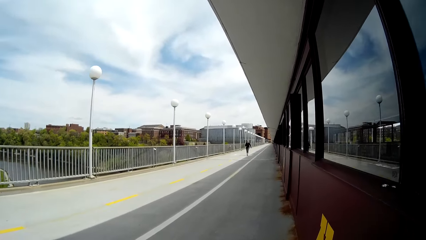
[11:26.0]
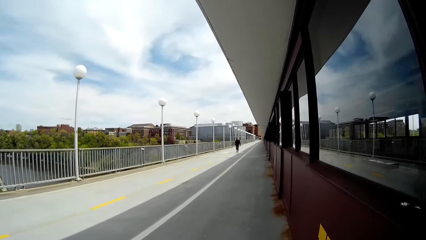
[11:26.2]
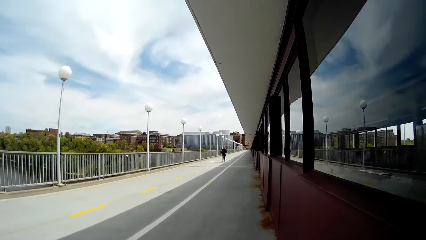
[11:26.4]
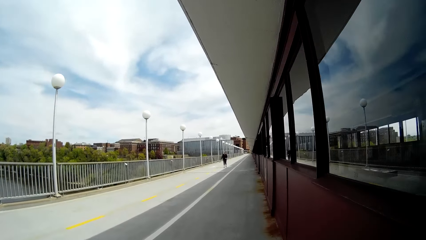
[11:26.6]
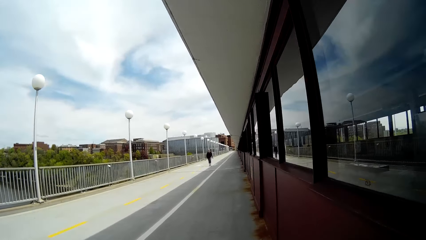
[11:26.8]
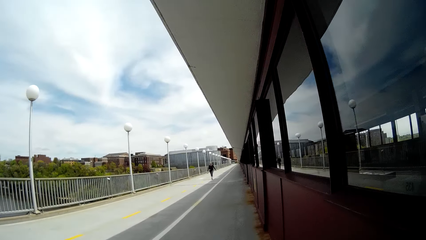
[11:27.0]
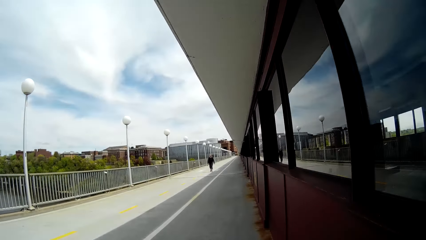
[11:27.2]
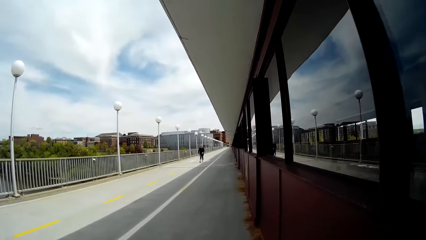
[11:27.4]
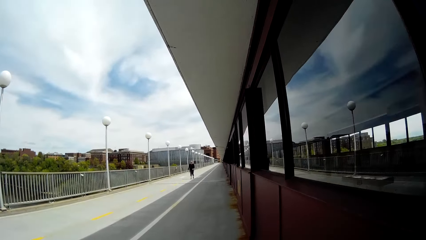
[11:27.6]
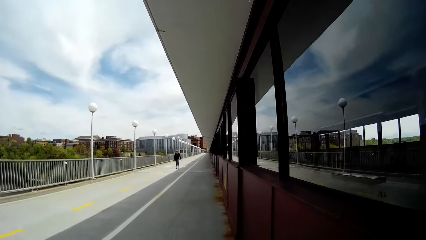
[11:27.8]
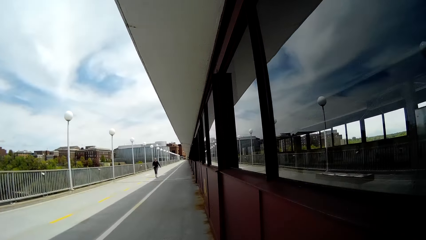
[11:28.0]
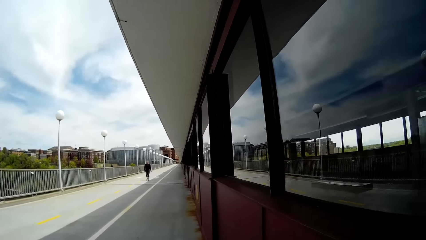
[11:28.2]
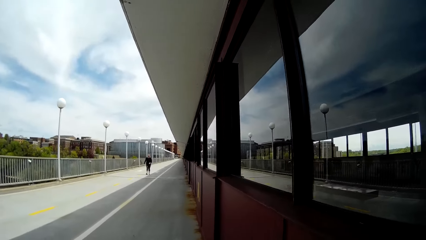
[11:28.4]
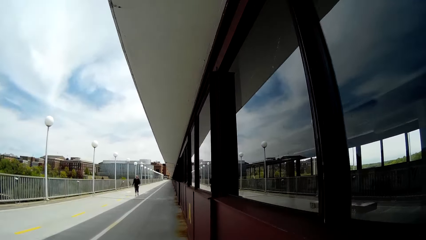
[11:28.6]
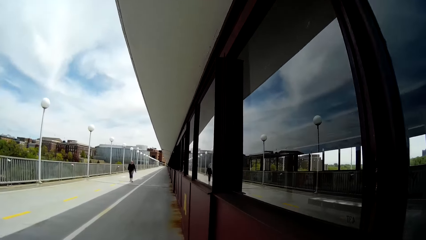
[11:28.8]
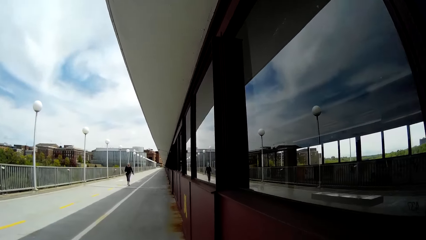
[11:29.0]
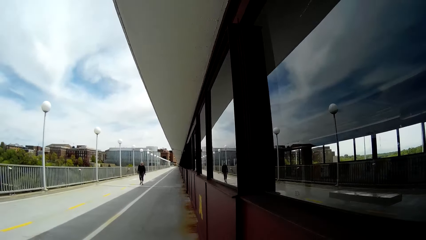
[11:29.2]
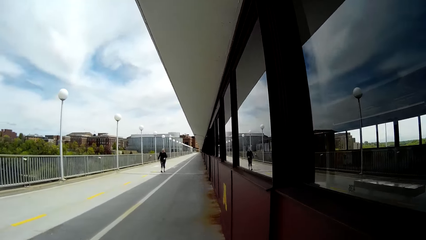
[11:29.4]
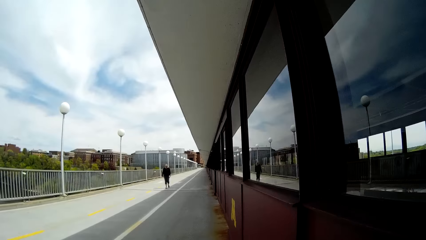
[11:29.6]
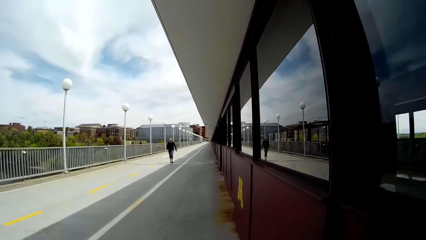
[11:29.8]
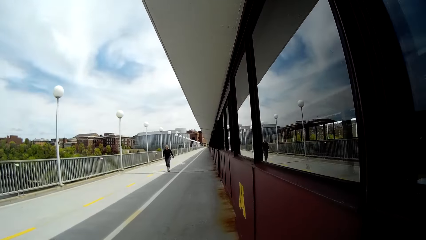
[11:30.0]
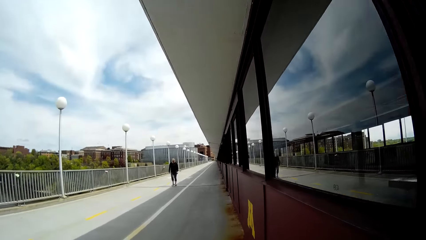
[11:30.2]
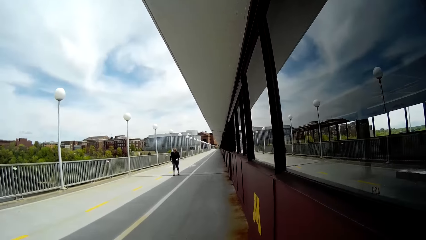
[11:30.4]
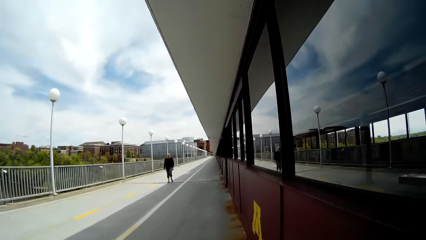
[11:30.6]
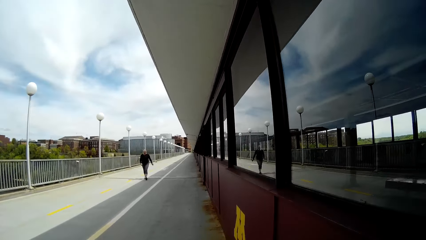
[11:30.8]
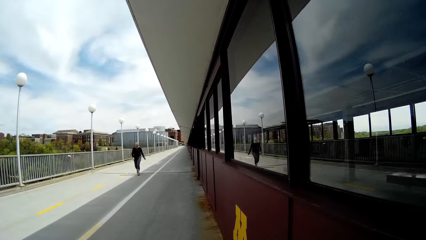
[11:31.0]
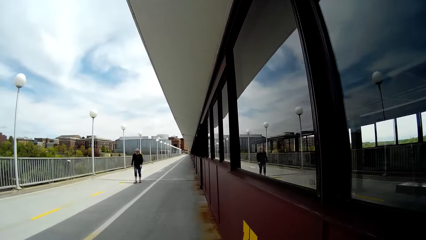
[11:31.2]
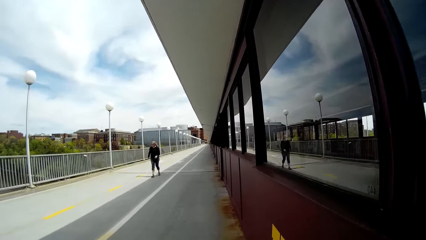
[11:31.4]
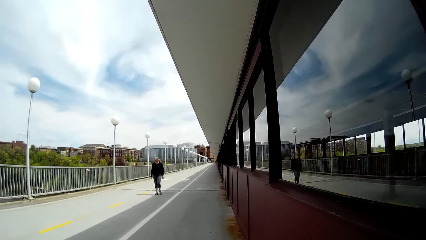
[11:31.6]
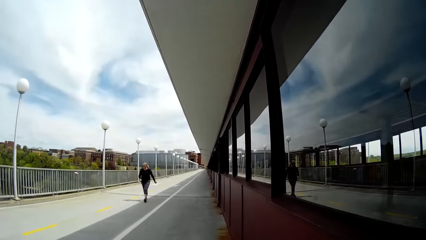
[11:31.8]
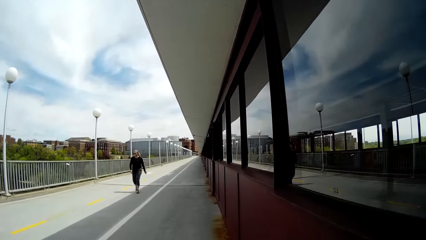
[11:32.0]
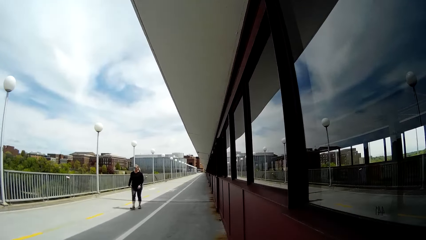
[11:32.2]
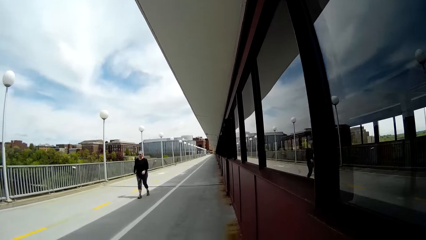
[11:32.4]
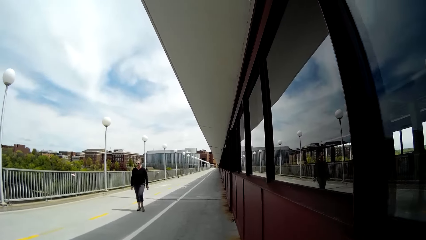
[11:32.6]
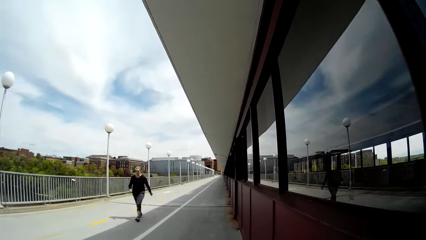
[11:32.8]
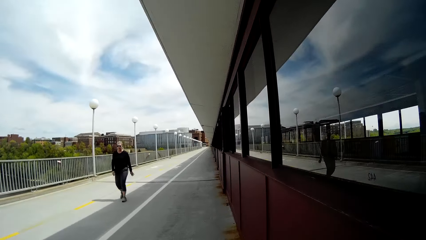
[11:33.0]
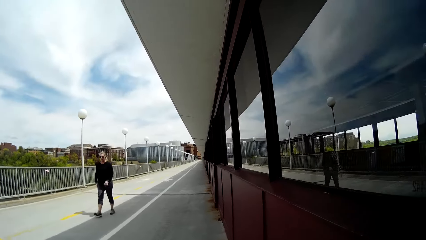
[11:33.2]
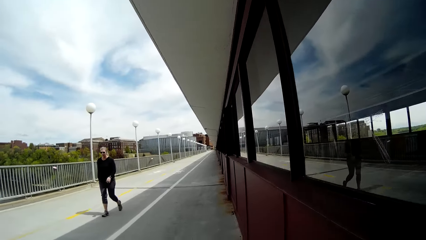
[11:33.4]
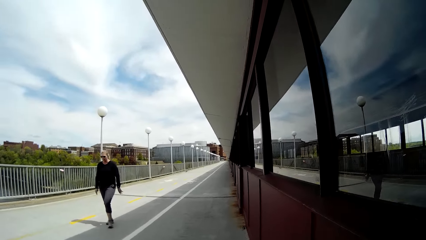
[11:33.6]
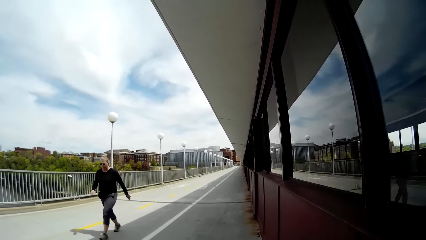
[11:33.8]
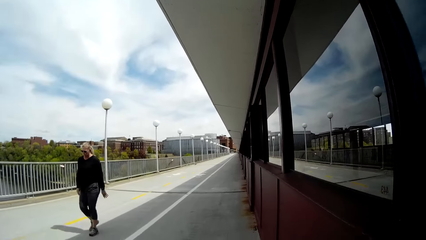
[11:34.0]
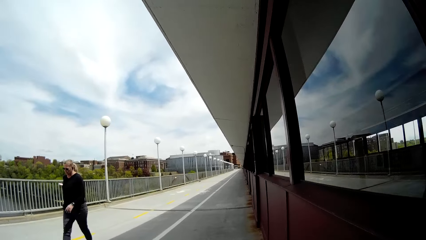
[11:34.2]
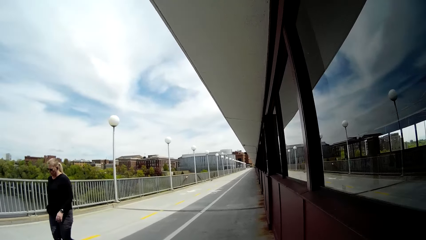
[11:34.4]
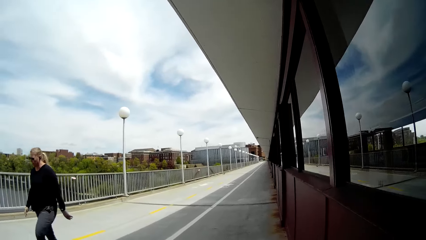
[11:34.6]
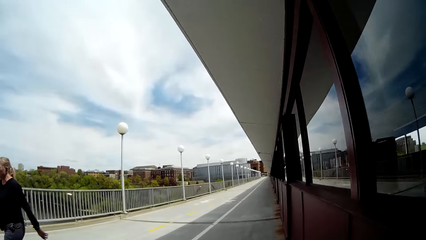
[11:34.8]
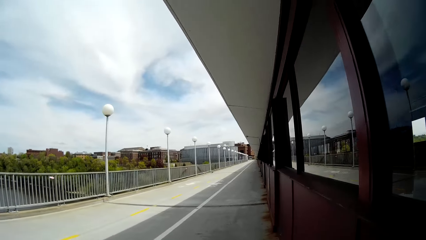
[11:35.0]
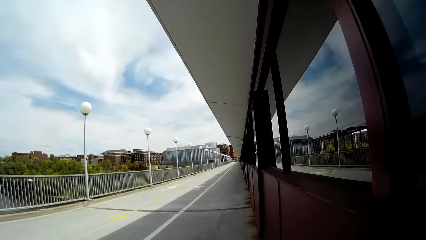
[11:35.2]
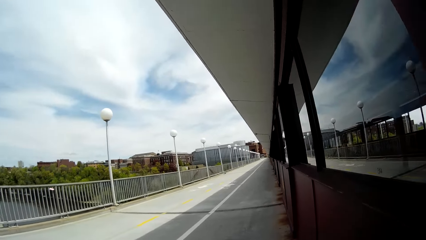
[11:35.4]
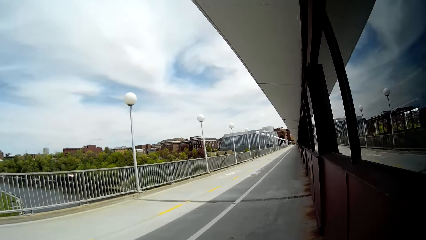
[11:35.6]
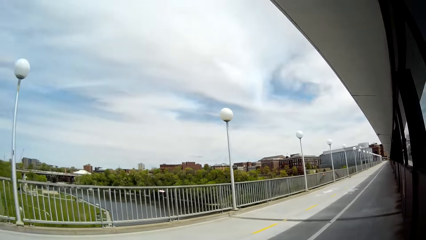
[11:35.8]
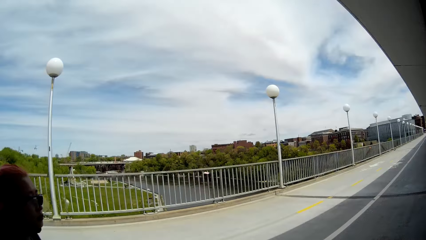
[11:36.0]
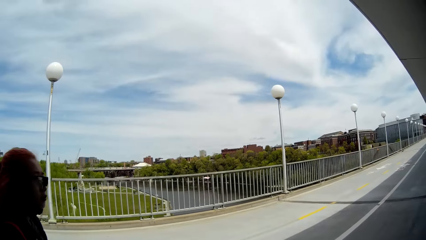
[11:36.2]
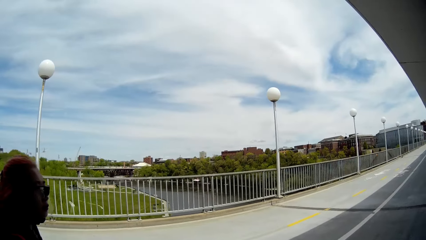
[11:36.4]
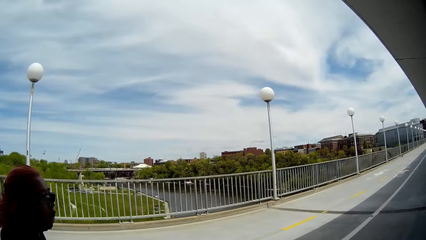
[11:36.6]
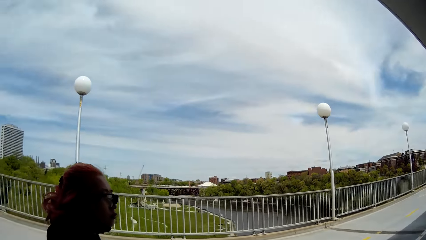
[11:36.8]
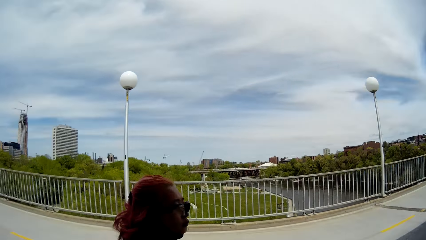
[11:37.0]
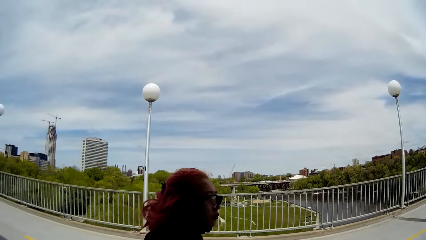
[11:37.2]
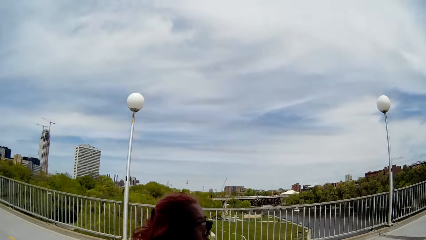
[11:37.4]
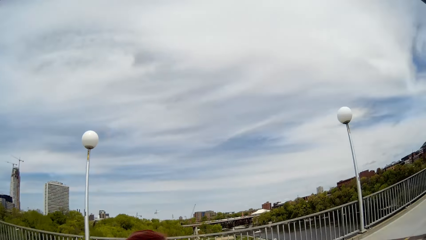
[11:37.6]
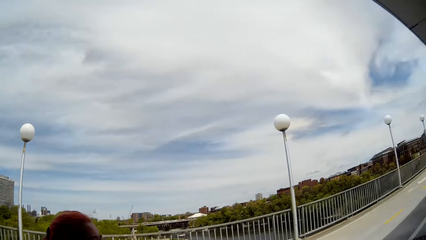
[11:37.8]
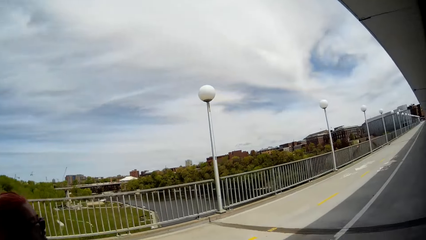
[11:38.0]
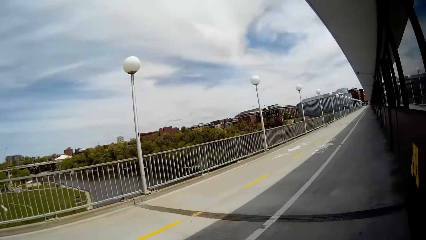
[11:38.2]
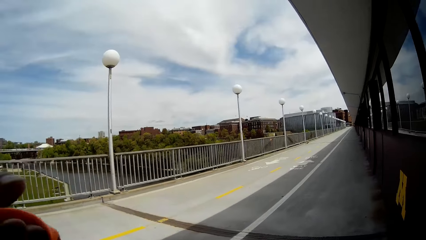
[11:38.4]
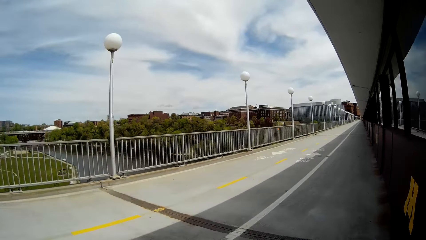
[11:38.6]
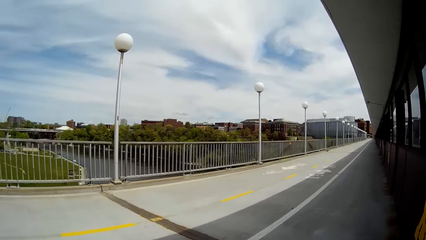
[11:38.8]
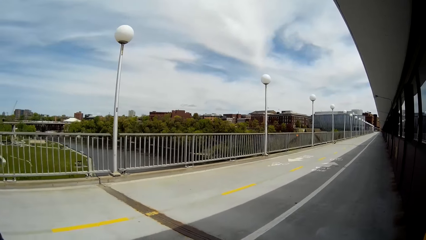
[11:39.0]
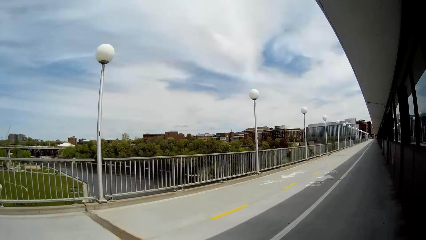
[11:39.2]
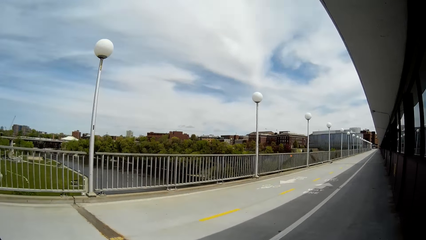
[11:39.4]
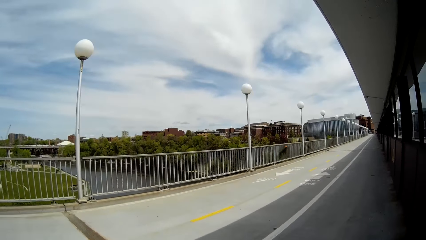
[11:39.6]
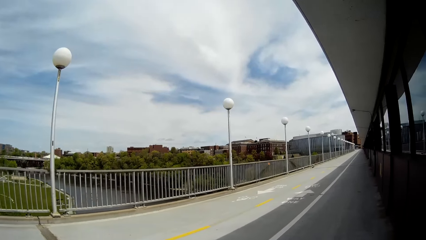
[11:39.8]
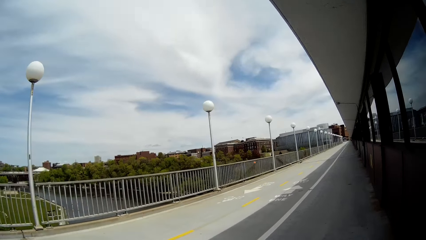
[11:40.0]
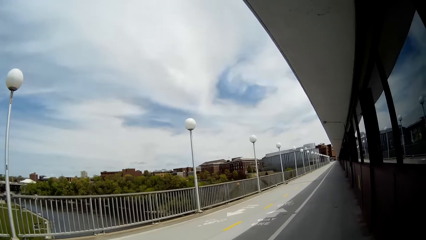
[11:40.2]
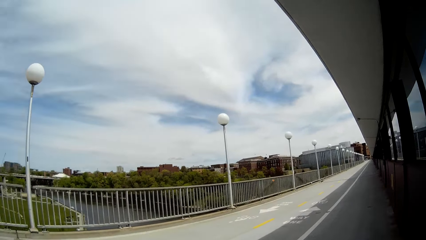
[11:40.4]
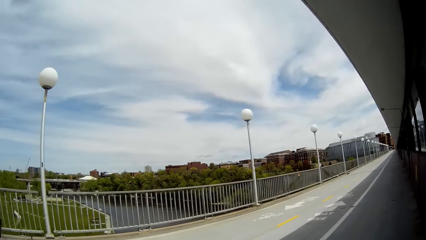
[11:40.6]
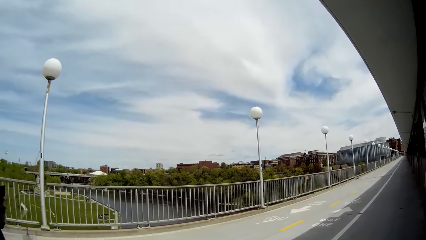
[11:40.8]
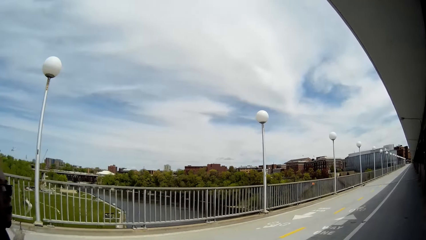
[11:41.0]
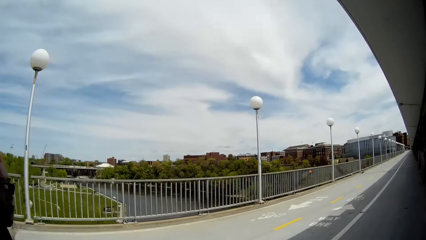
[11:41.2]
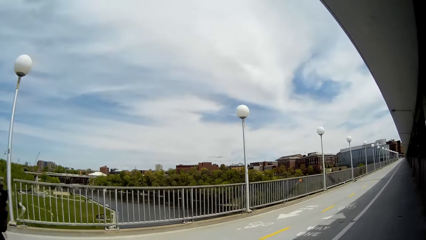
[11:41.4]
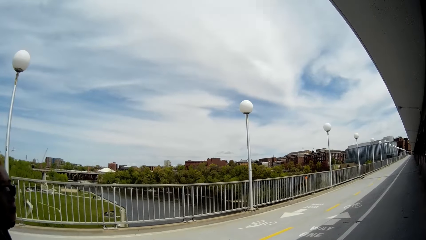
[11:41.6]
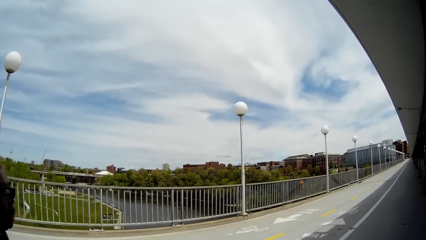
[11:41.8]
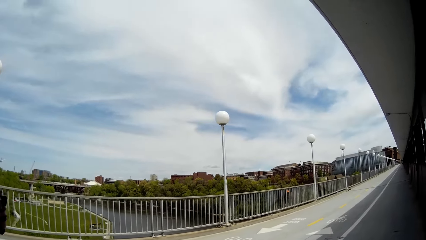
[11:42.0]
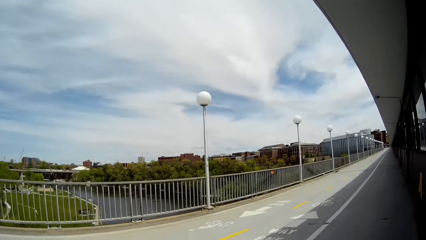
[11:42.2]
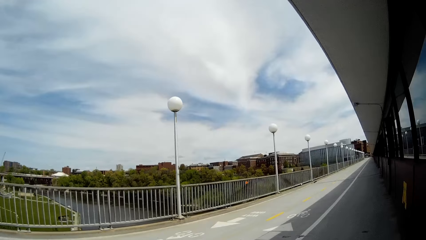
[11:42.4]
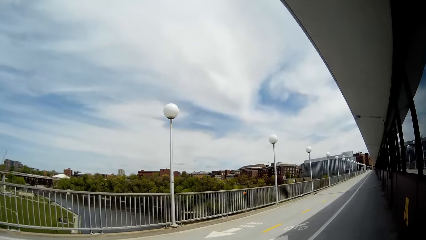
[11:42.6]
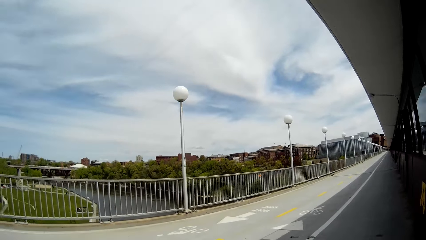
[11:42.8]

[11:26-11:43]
The camera wearer walks along the side of the building. A woman walks past the camera wearer. The camera wearer looks around the road. They walk along the road.
